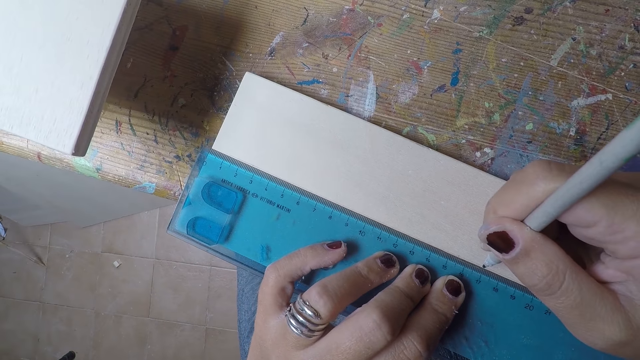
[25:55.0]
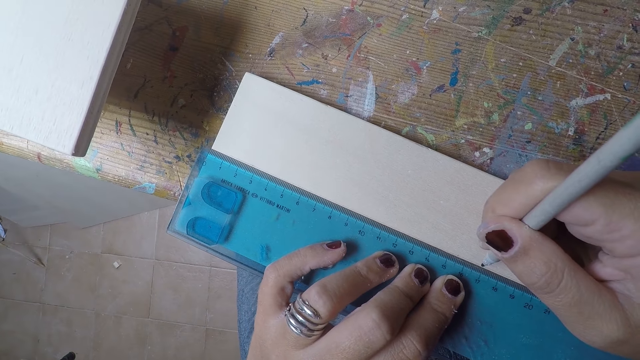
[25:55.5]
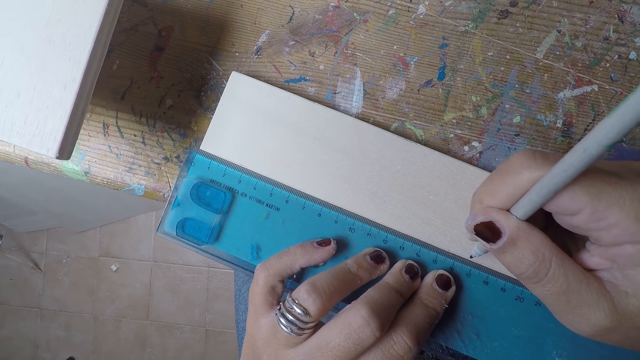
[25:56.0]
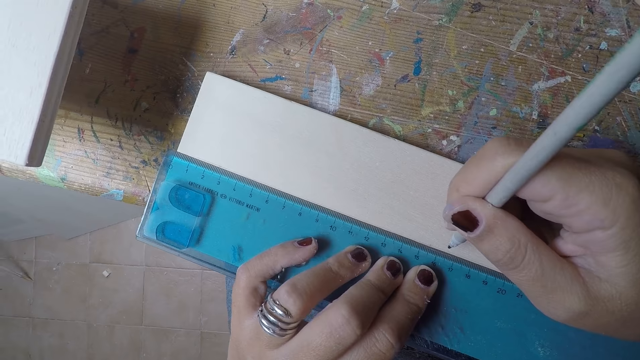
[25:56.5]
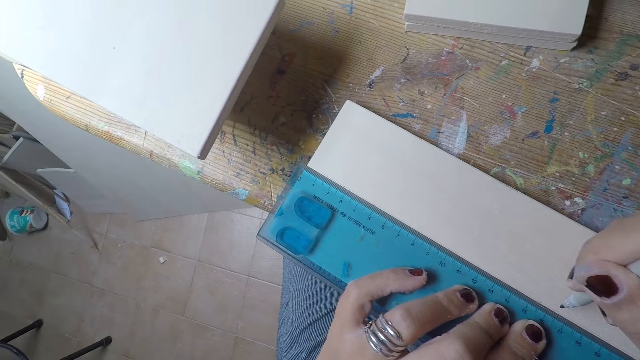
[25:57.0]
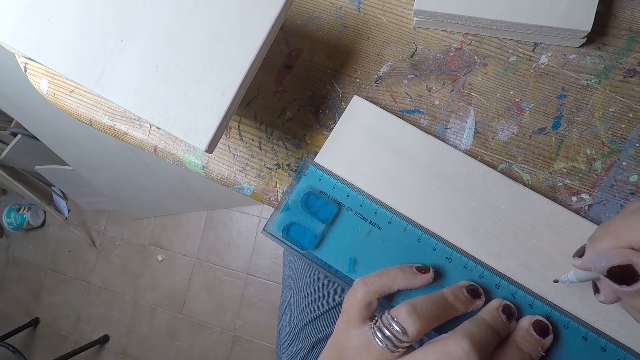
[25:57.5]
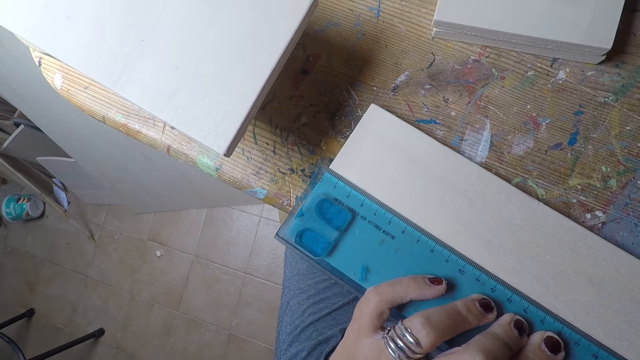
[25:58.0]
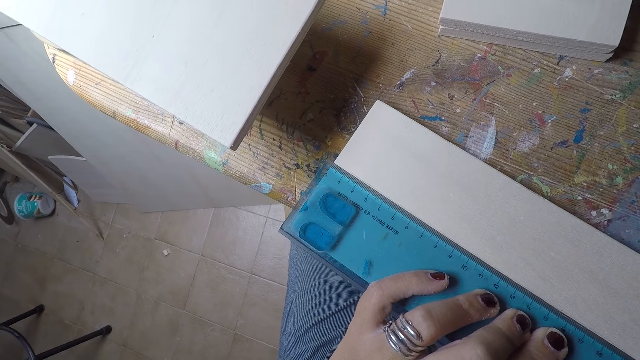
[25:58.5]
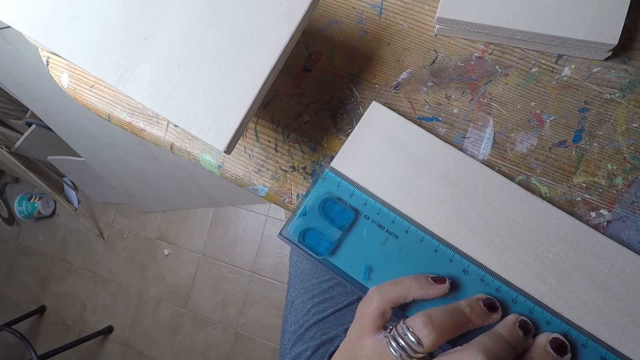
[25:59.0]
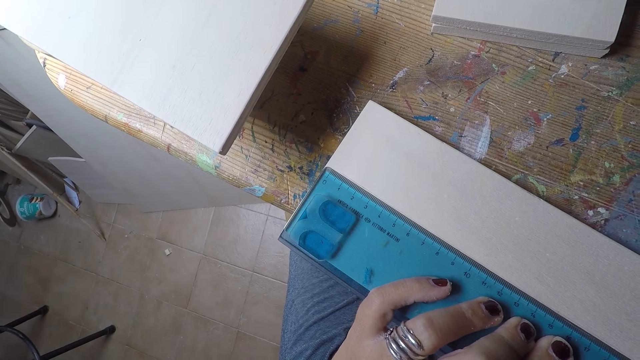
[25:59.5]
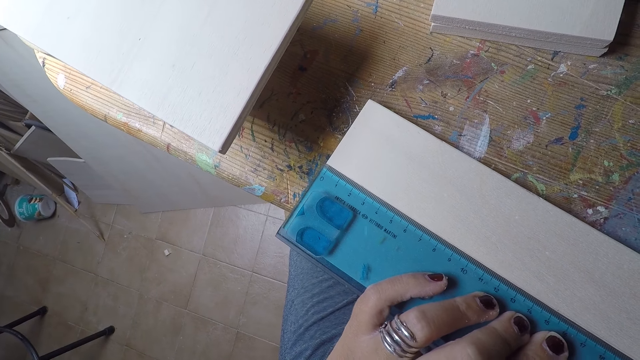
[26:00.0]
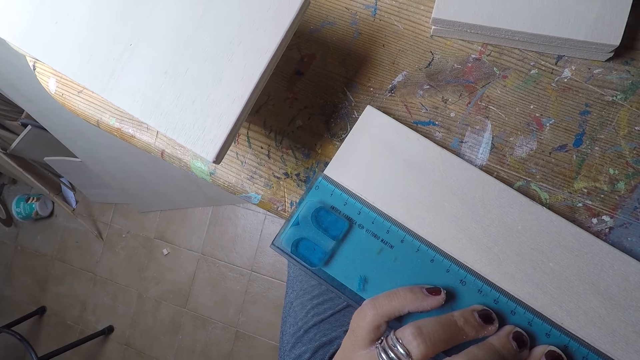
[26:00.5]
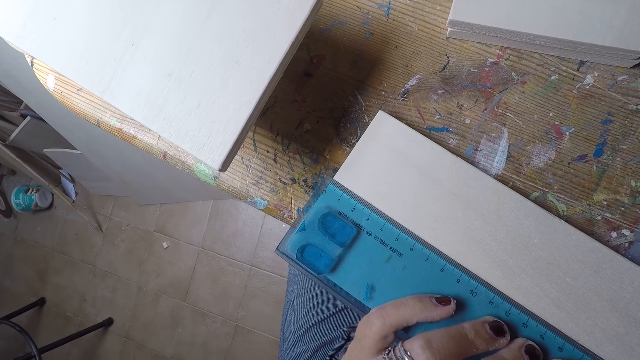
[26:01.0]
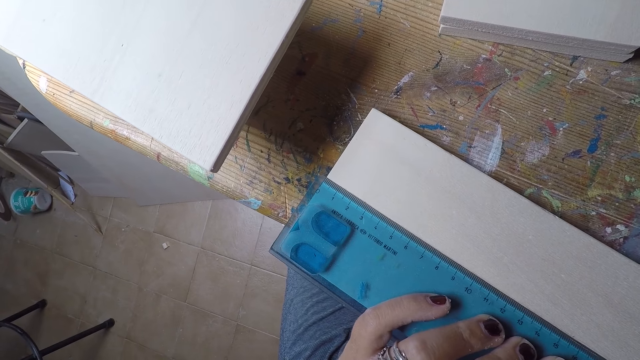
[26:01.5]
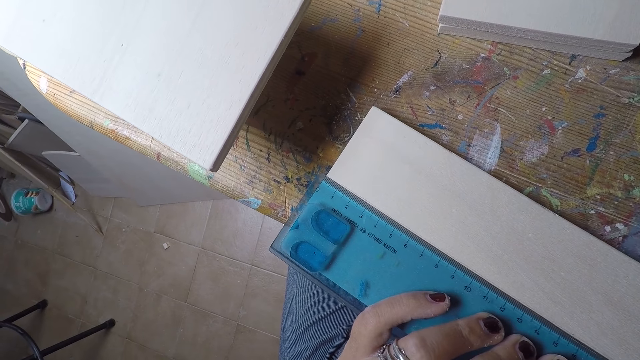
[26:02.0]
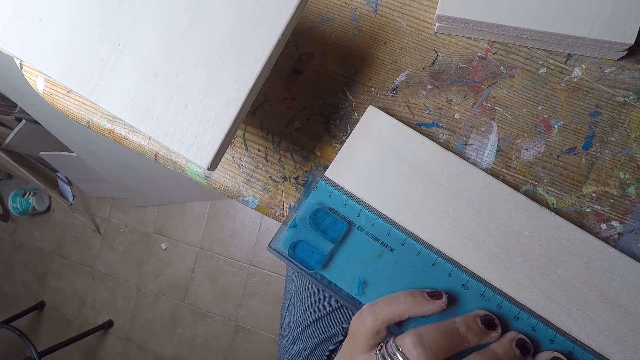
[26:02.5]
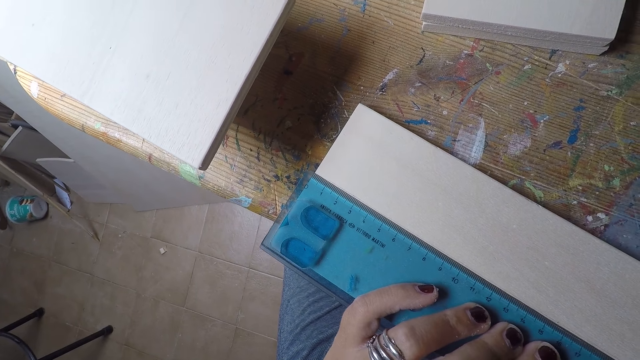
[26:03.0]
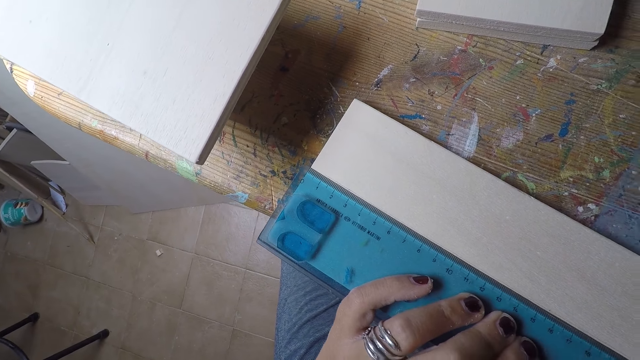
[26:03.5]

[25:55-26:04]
The camera wearer adjusts the transparent ruler on the piece of wood with both hands.

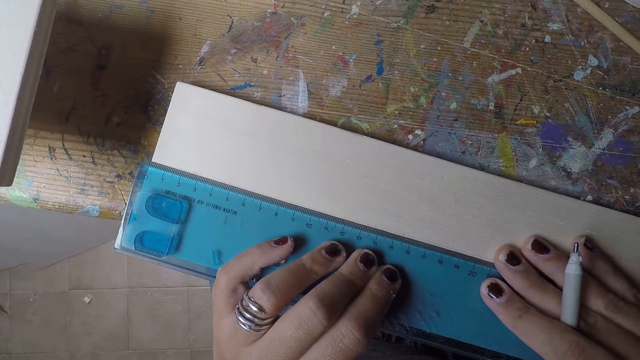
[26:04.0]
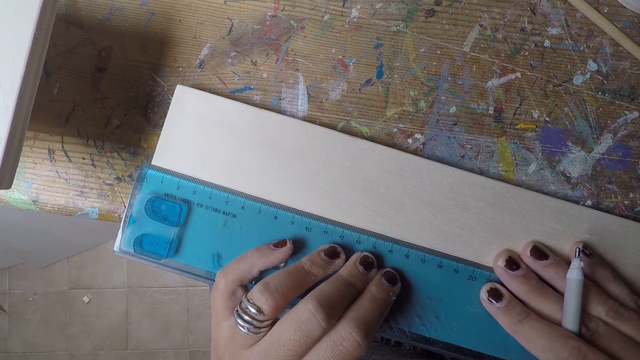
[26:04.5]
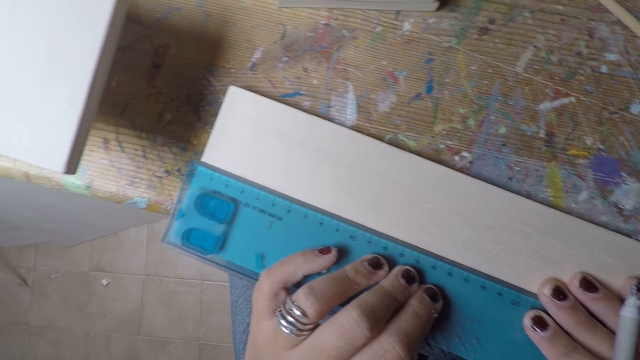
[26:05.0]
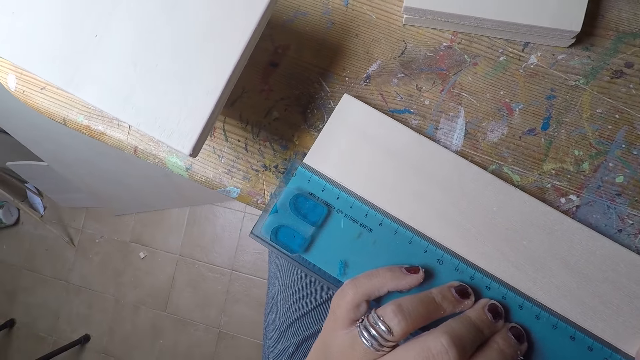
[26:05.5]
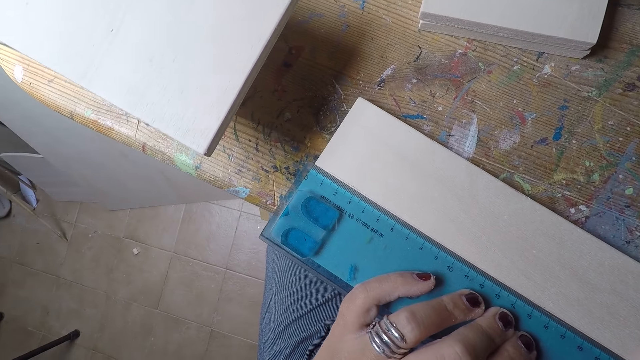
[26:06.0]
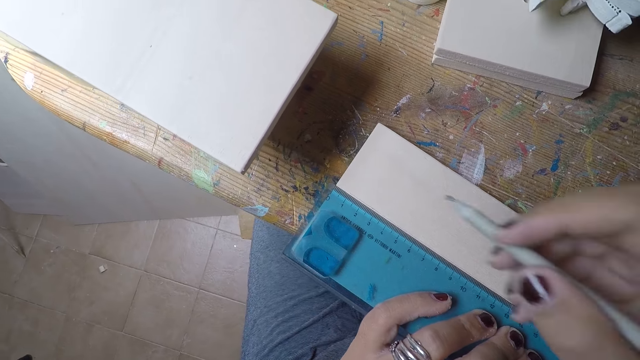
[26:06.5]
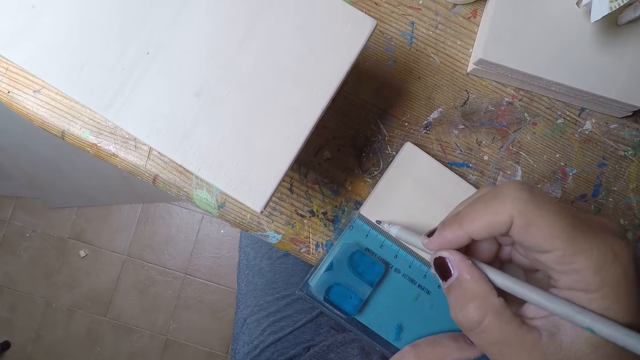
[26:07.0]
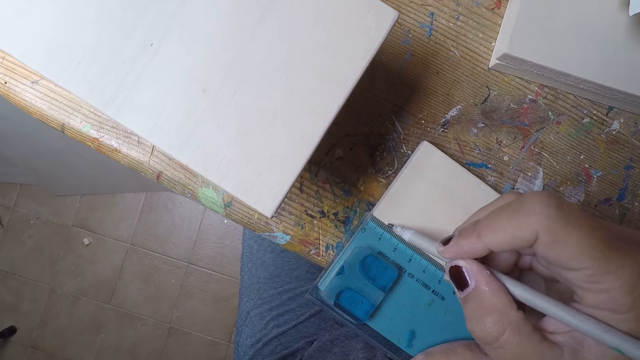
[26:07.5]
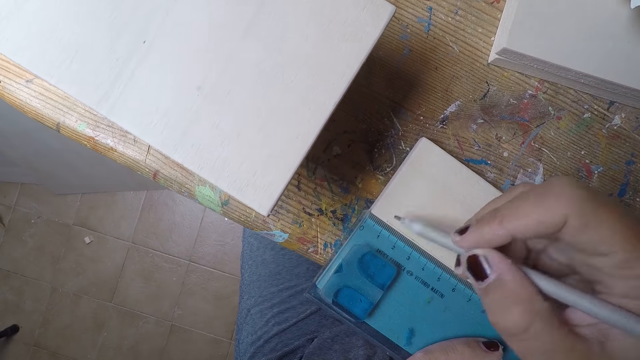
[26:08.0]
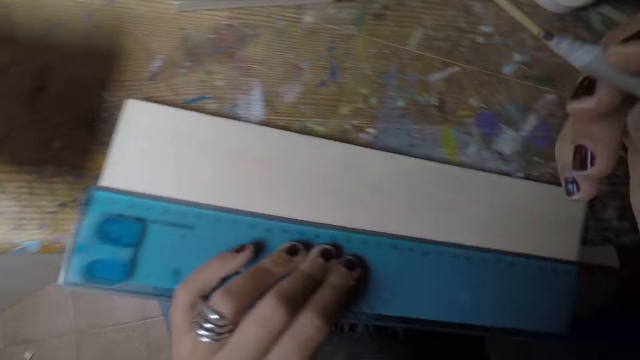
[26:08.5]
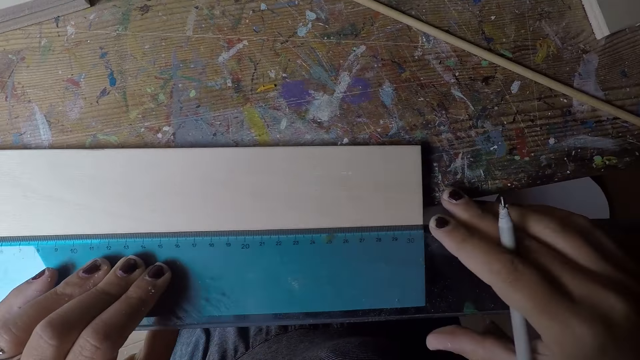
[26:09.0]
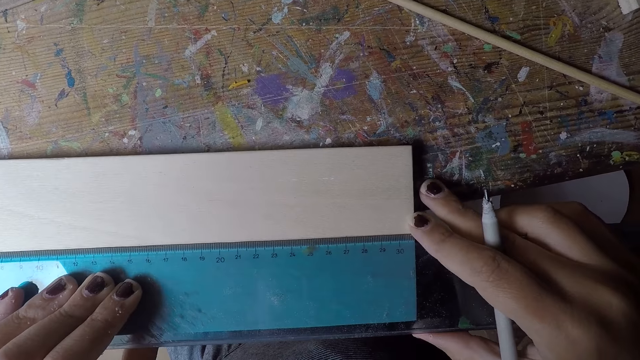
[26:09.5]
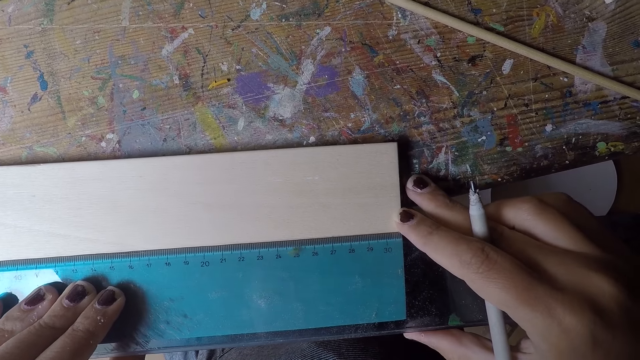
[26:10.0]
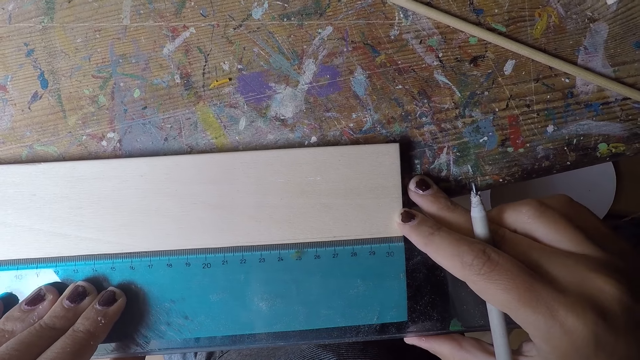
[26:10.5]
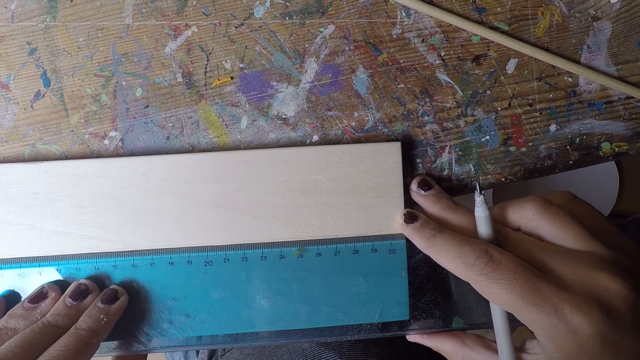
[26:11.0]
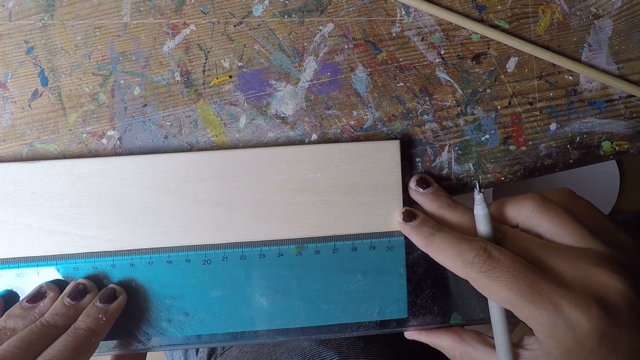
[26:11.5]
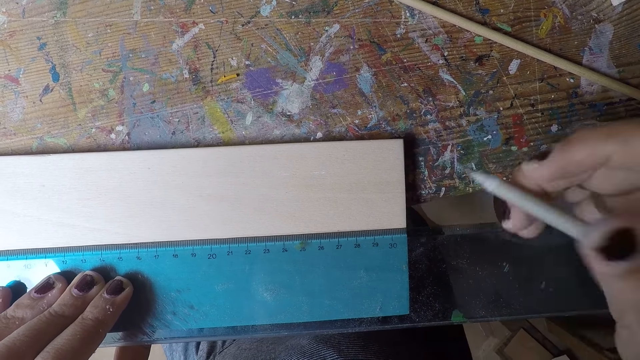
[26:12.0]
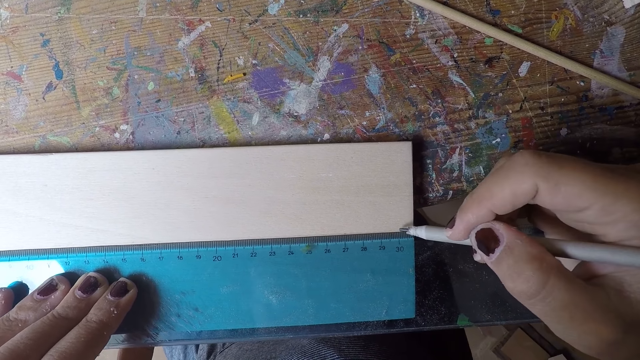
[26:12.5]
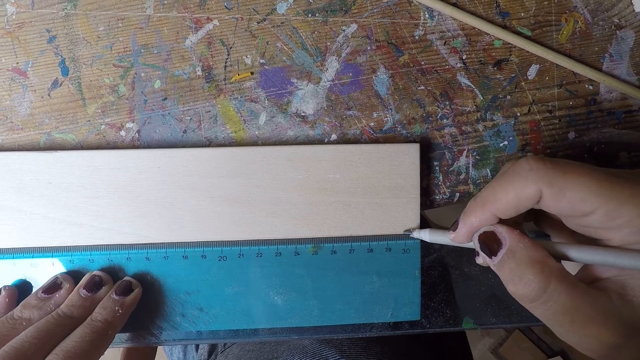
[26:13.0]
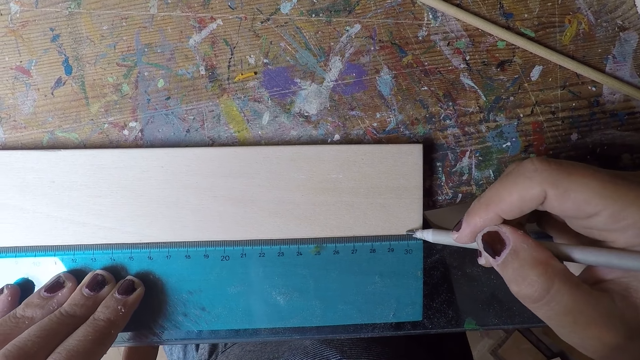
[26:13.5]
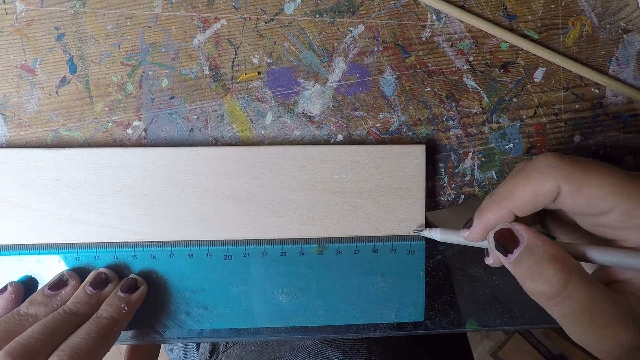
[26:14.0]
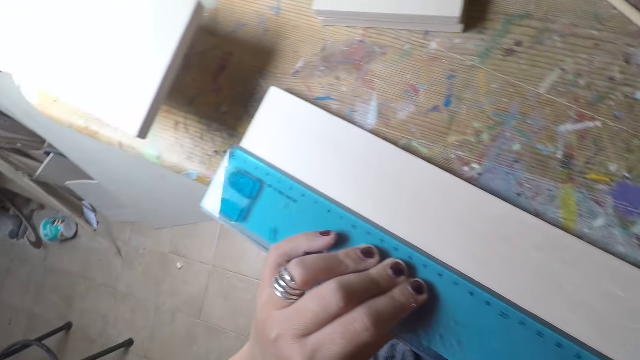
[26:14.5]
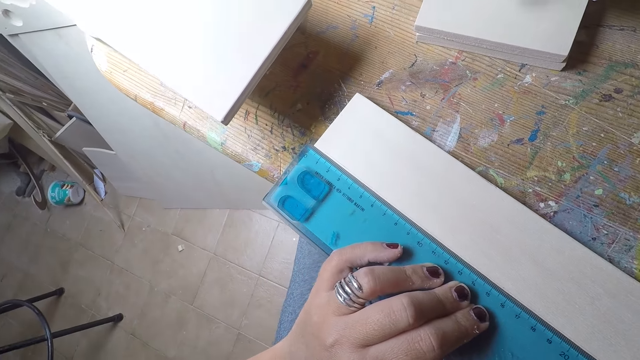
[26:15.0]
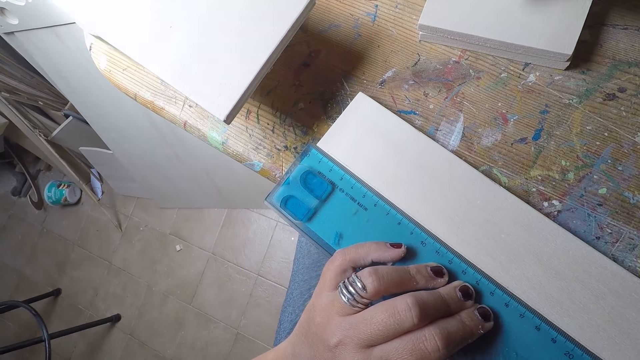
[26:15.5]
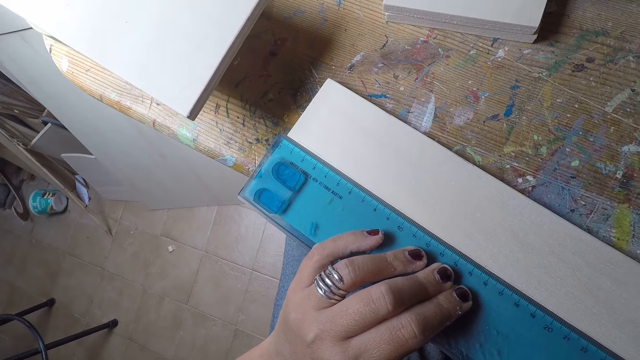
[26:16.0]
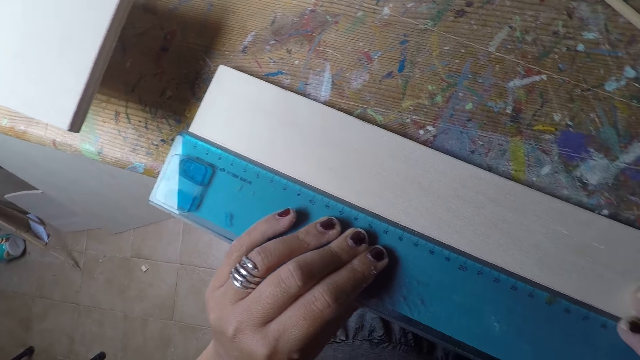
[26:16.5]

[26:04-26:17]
The camera wearer marks the piece of wood with the pen in his right hand. He adjusts the transparent ruler on the piece of wood with both hands. He marks the piece of wood with the pen in his right hand. He positions the ruler on the wood.
